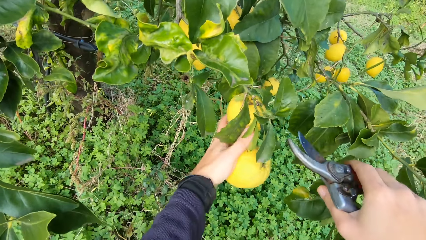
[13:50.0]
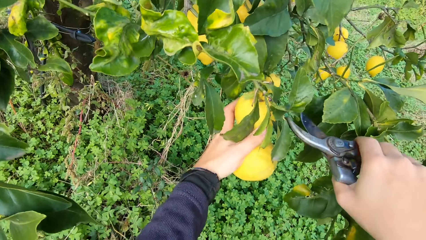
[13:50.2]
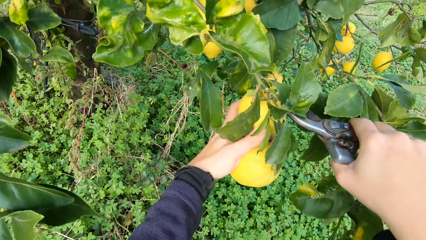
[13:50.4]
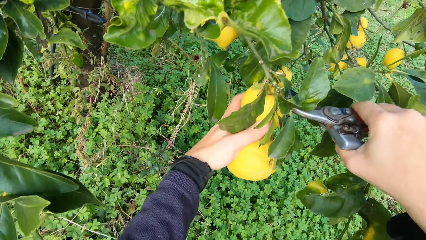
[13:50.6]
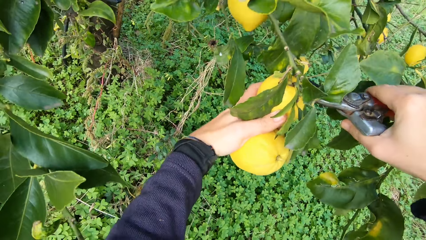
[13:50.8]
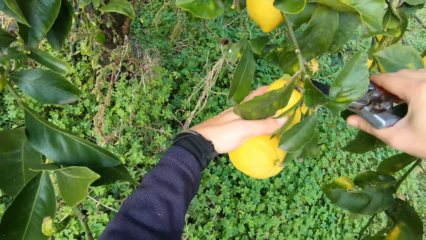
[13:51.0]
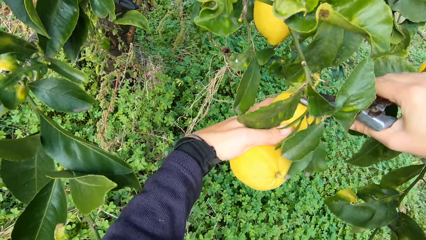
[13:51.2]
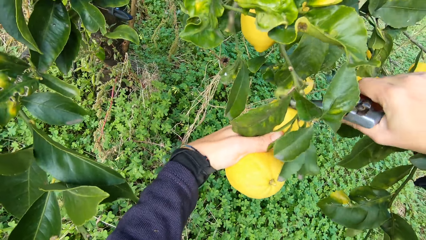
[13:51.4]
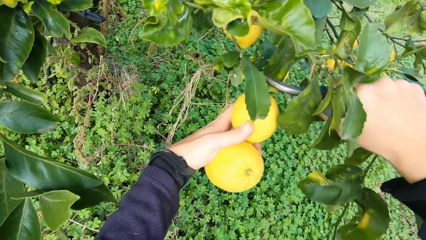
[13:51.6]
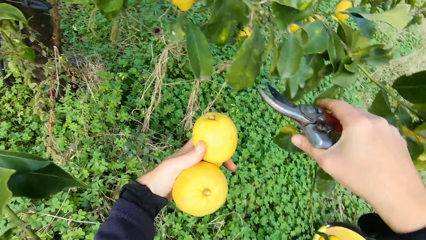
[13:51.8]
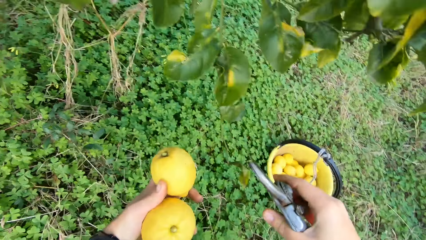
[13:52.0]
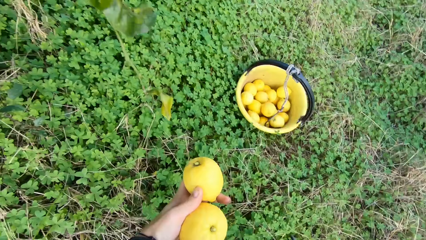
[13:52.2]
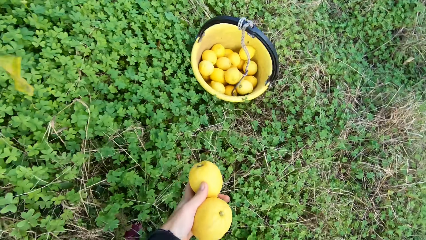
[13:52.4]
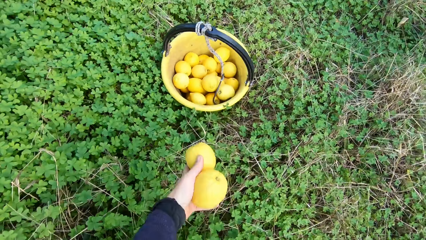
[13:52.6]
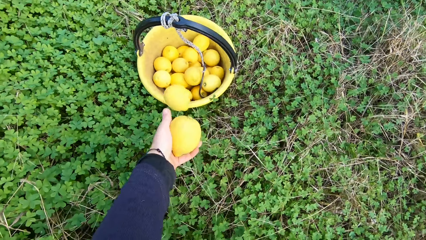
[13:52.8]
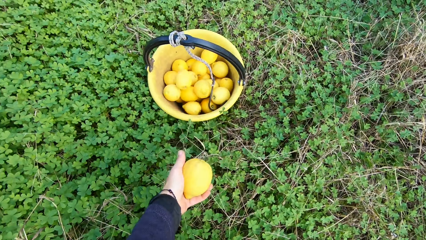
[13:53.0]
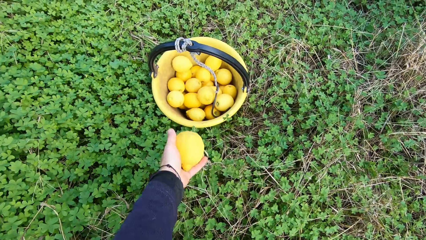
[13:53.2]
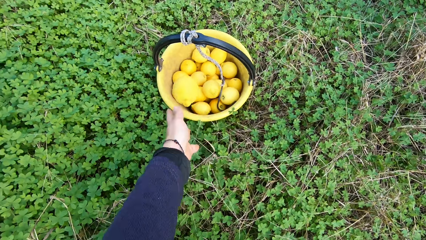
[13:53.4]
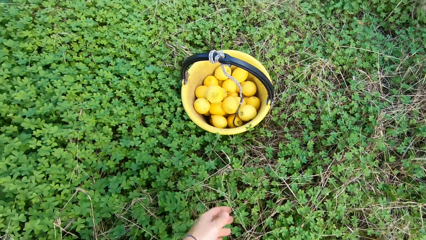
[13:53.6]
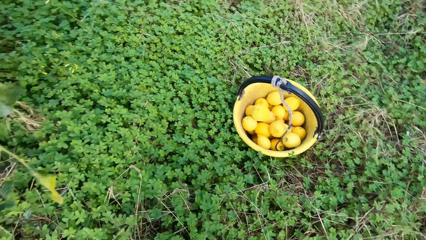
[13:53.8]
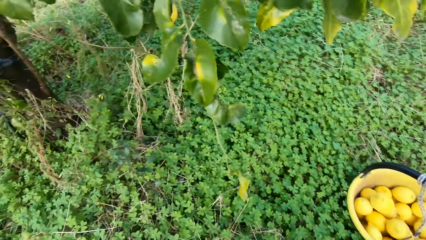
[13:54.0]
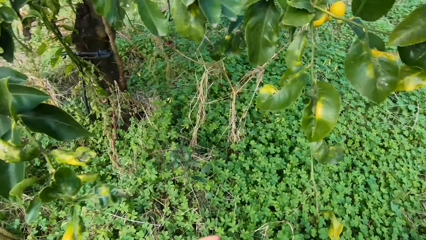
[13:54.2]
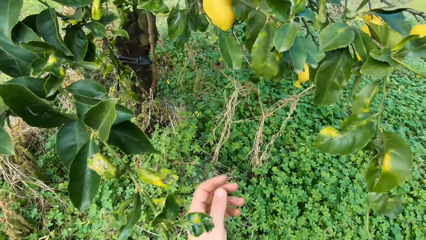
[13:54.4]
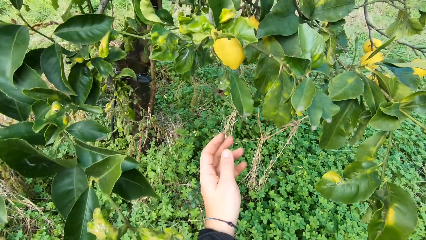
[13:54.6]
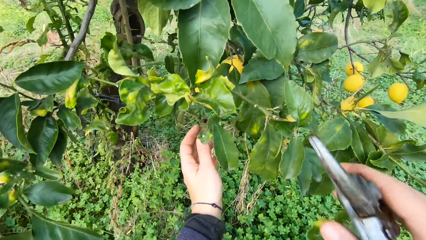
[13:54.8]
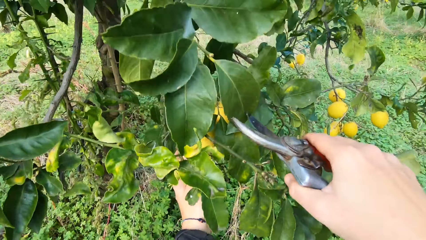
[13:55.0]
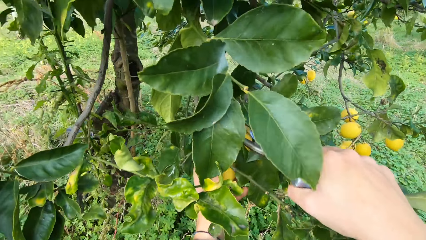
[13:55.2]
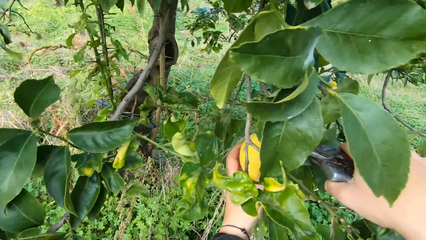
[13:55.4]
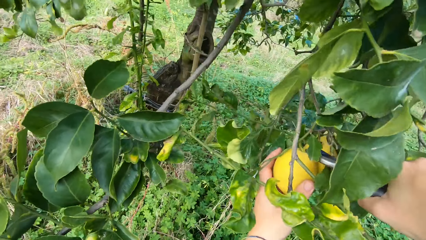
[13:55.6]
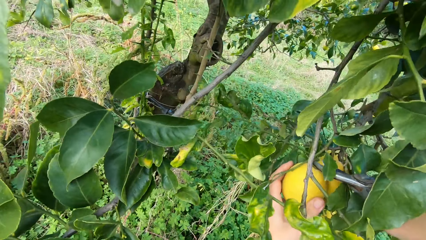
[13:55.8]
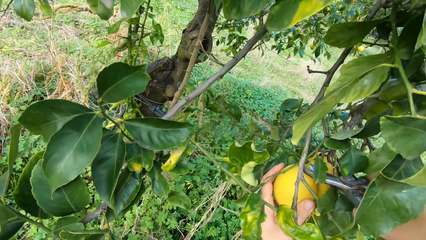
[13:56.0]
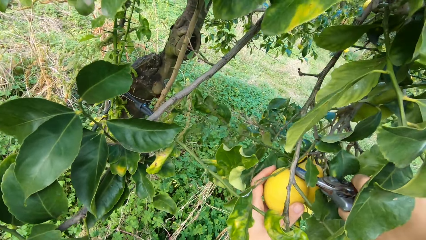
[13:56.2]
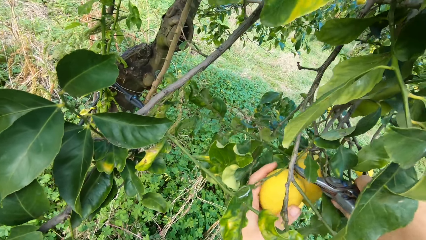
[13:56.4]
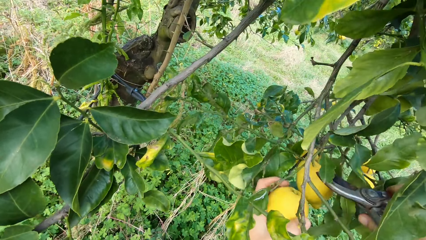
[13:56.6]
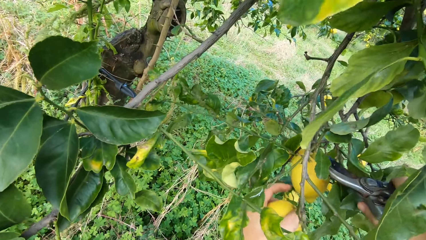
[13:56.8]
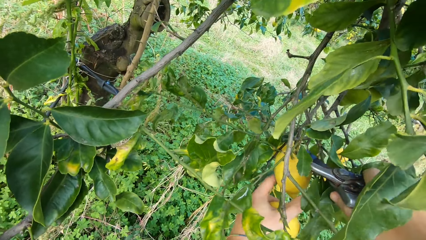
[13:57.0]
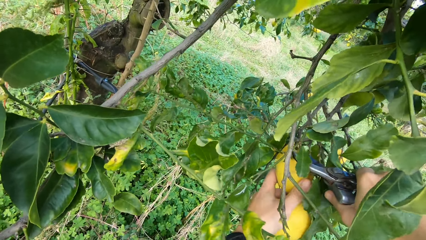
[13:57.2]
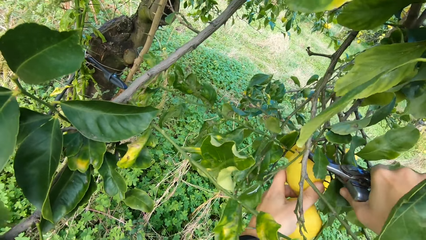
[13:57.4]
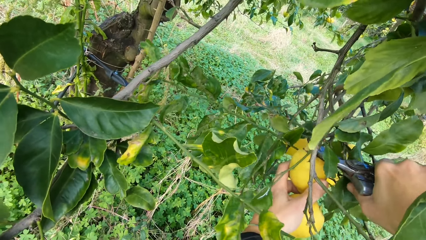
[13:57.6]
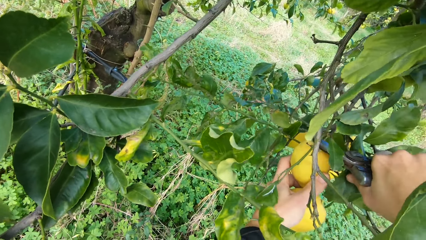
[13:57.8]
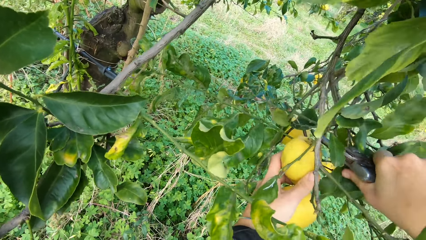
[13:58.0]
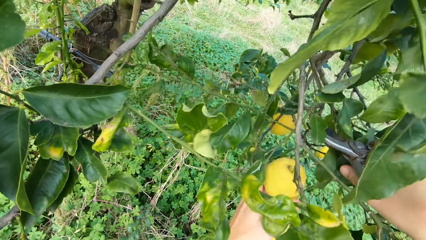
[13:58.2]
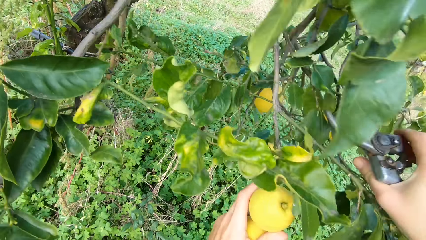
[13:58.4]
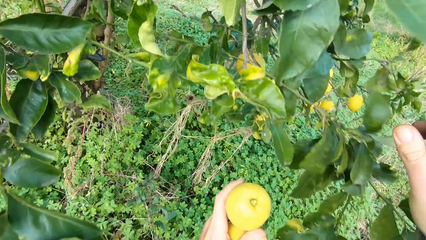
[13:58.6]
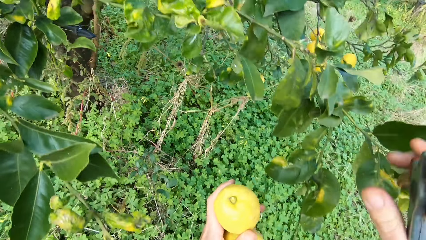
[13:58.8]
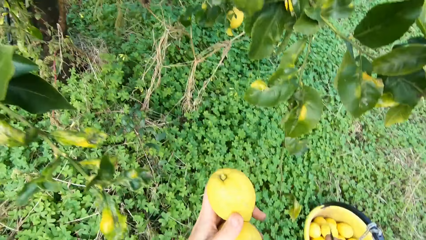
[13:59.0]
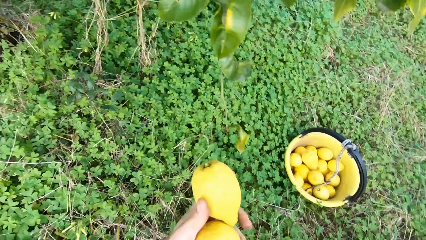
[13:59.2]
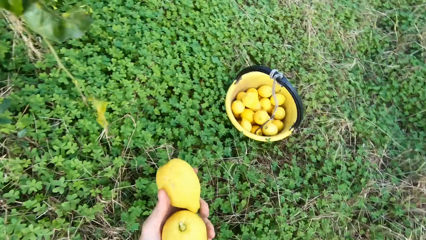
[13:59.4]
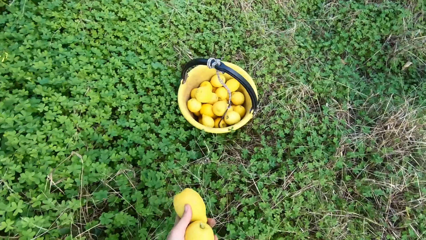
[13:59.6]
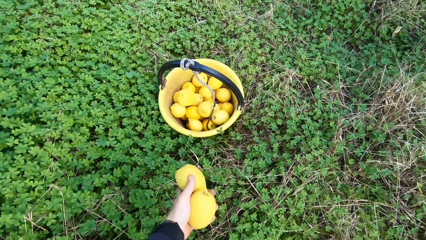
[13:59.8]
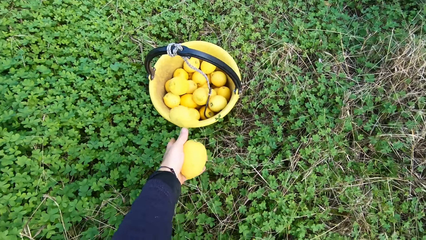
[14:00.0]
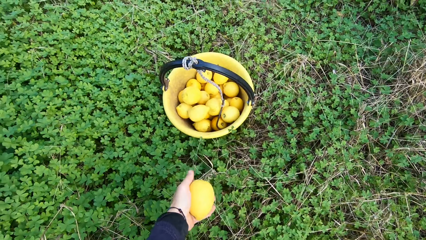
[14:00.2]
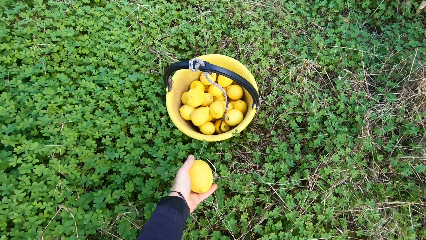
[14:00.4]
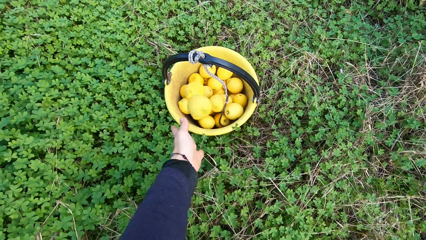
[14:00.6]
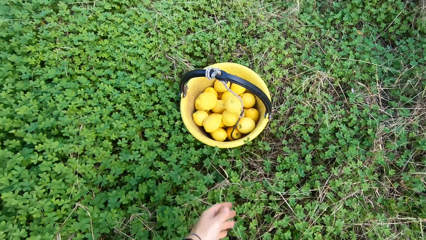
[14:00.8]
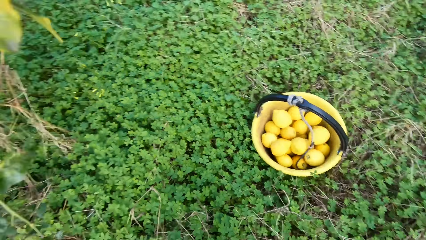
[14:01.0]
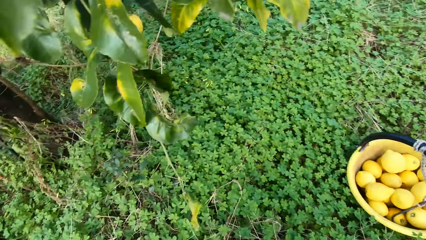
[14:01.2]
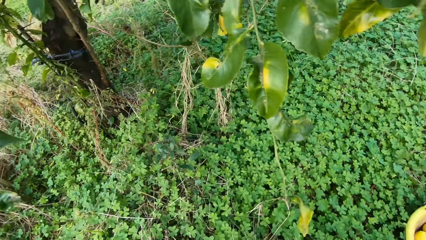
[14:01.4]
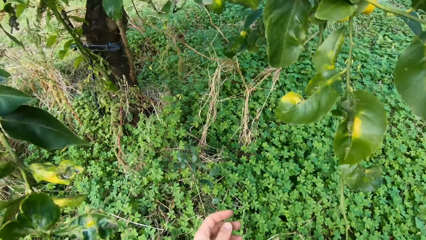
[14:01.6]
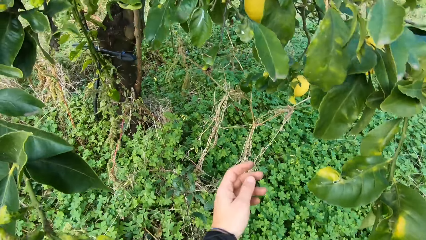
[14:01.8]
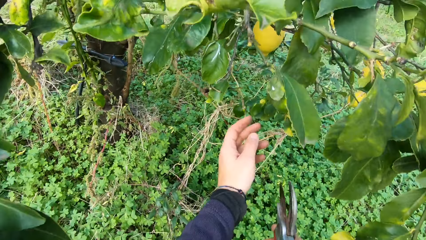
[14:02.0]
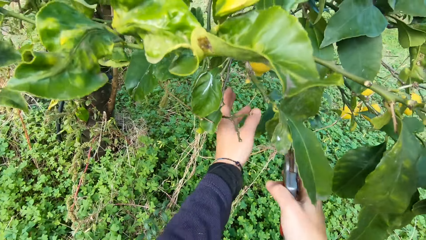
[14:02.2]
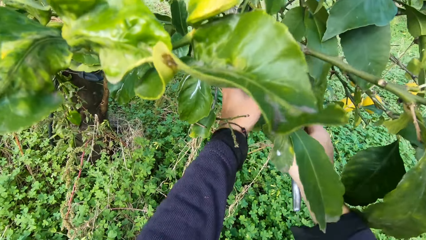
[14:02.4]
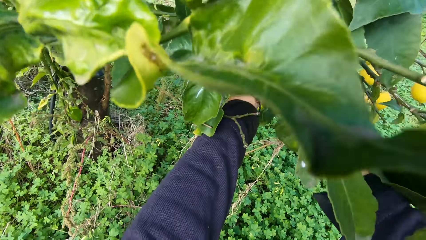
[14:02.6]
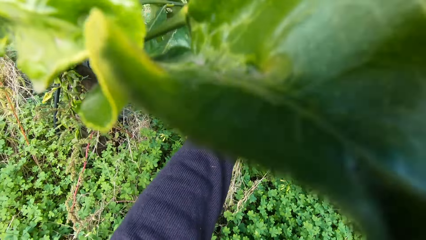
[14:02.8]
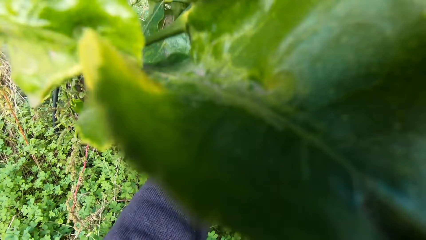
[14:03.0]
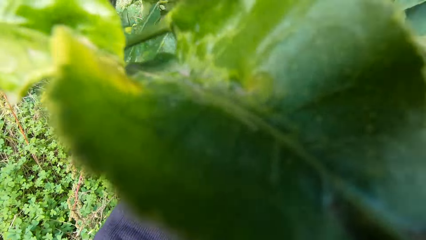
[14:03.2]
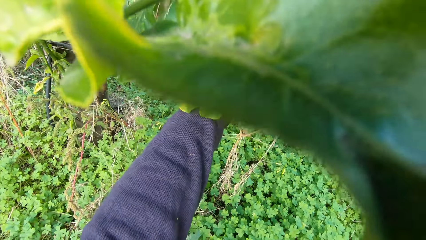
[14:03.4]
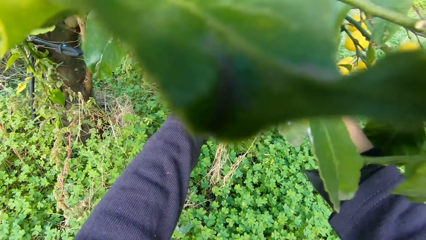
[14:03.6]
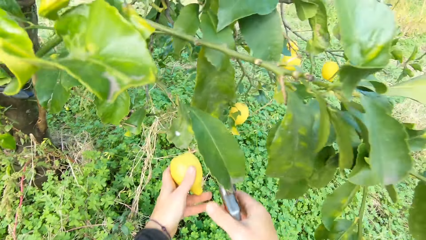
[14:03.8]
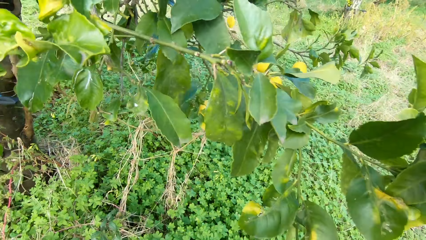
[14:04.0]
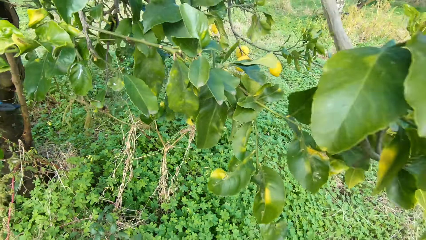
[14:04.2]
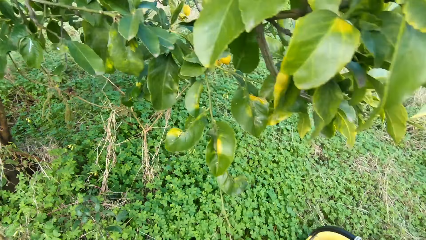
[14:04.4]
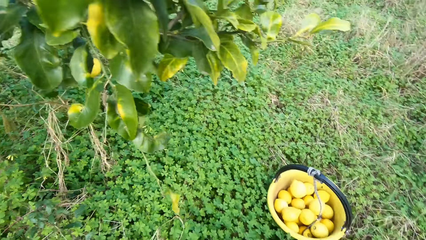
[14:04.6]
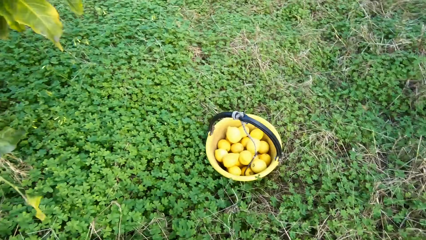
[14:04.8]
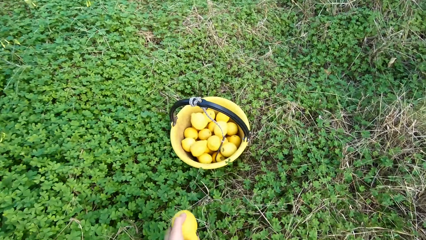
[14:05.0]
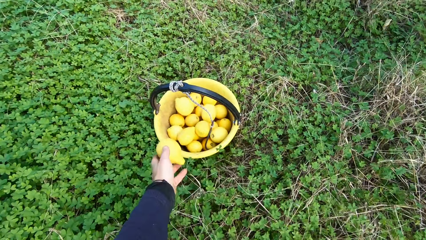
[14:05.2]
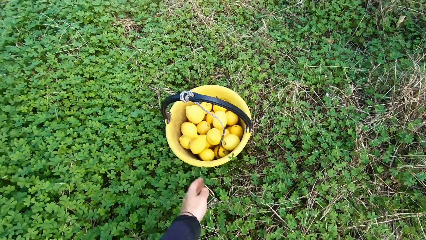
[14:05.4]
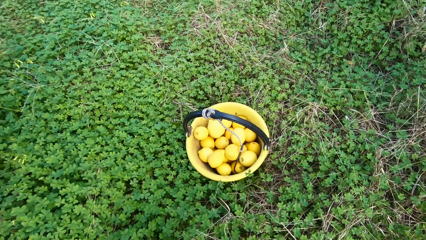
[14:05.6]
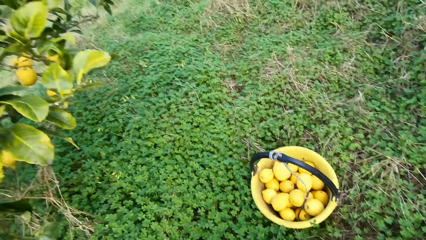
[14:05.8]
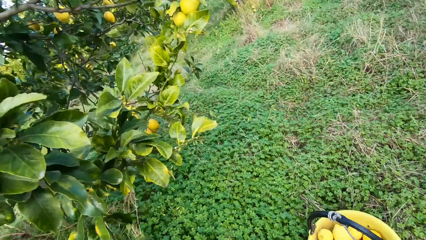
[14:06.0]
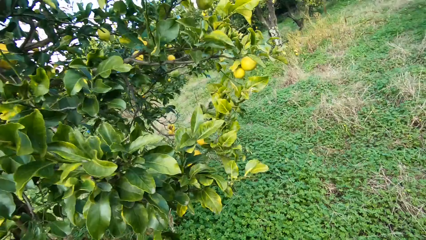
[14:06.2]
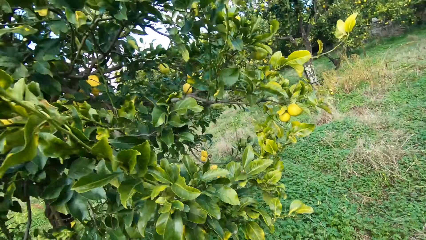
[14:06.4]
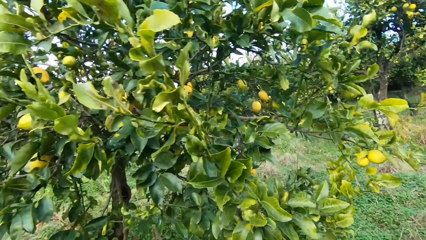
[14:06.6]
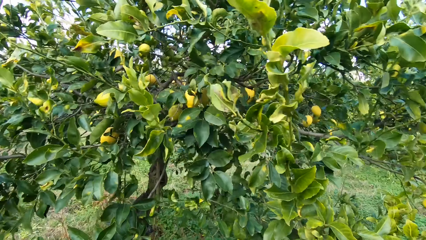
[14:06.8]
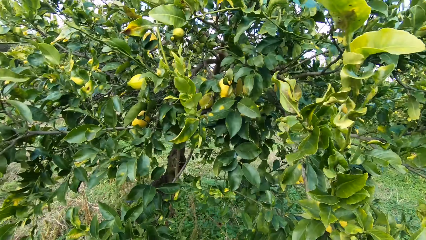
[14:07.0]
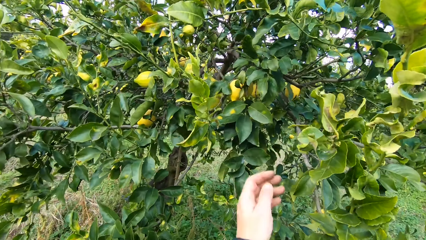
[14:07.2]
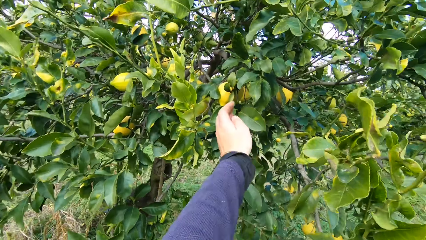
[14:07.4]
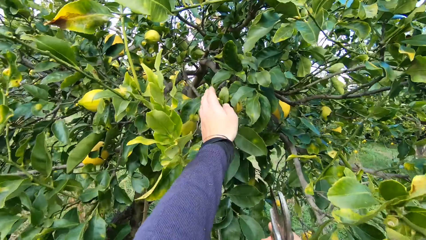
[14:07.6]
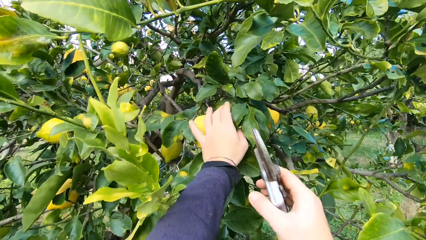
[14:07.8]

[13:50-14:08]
The camera wearer harvests the lemon with the secateurs. They put the lemon in the bucket. They put the lemon in the bucket again. They harvest the lemon with the secateurs. They harvest the lemon with the secateurs again. They put the lemon in the bucket. They put the lemon in the bucket again. They harvest the lemon with the secateurs. They put the lemon in the bucket.
